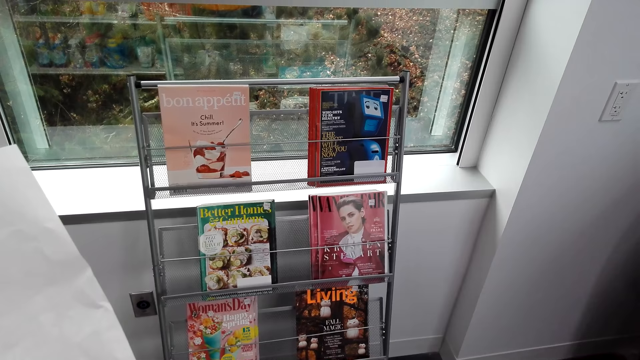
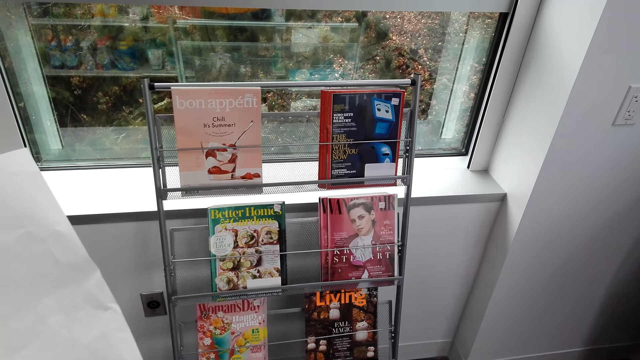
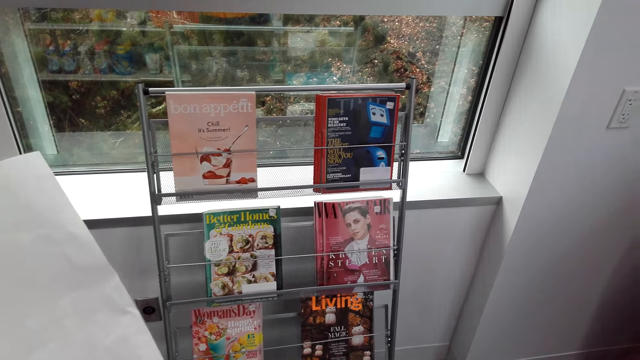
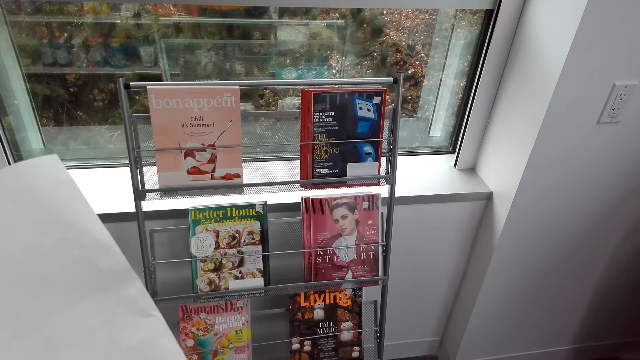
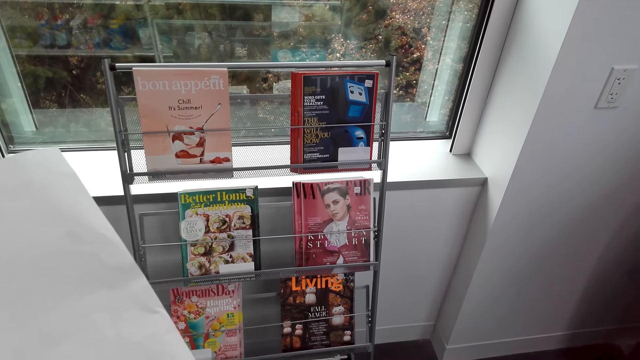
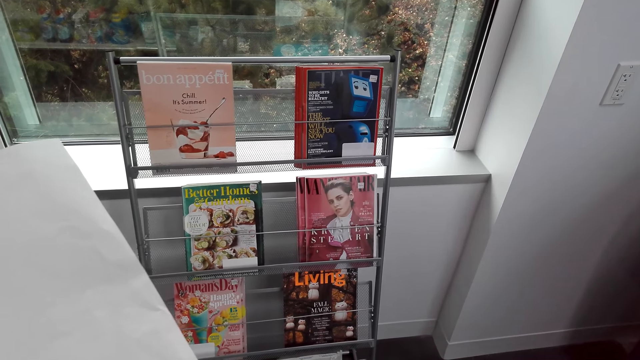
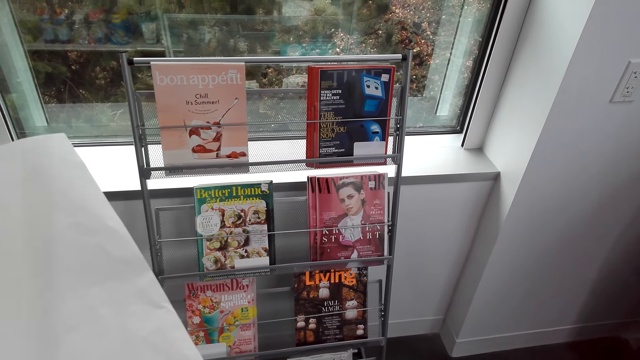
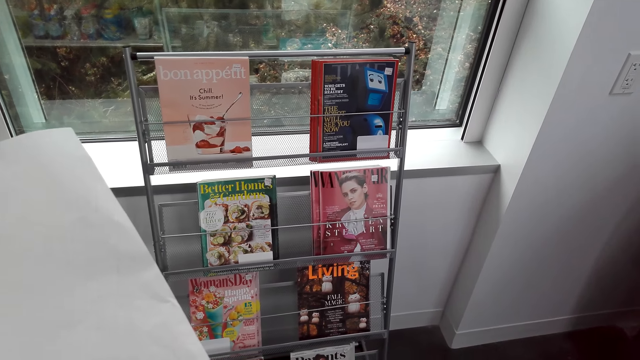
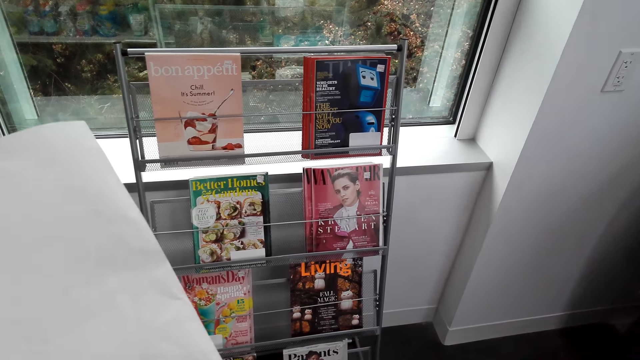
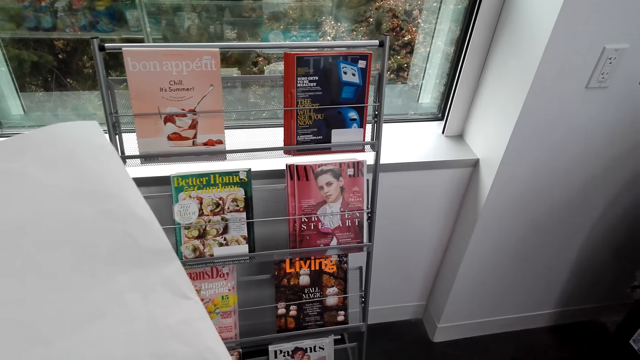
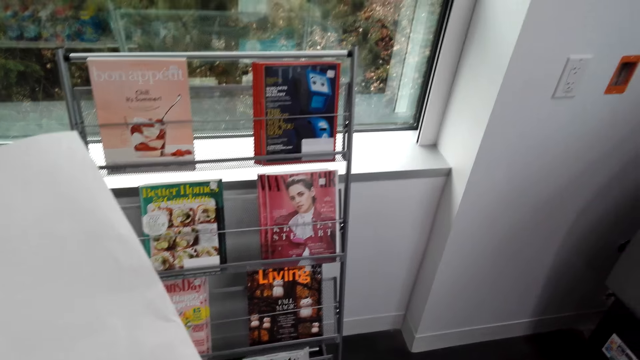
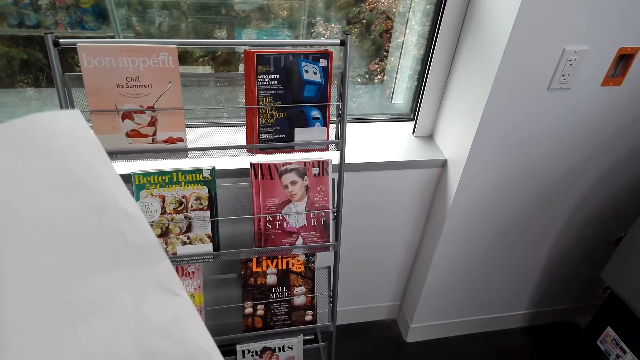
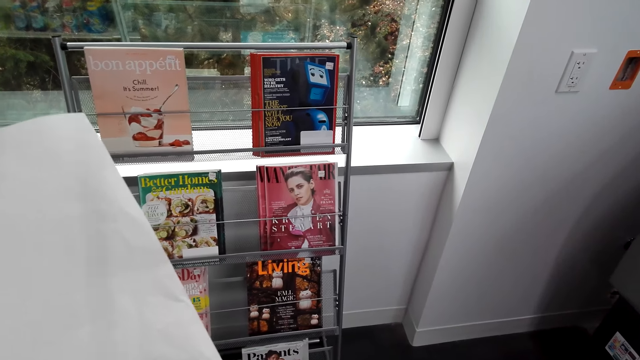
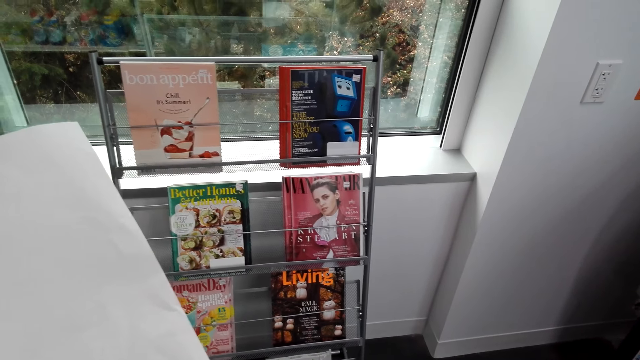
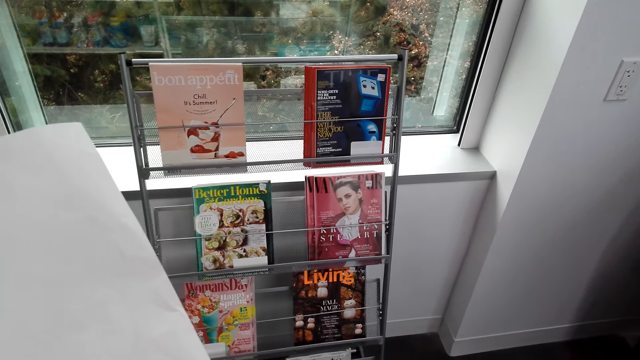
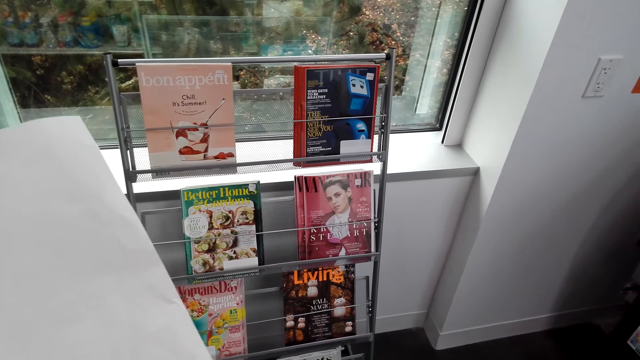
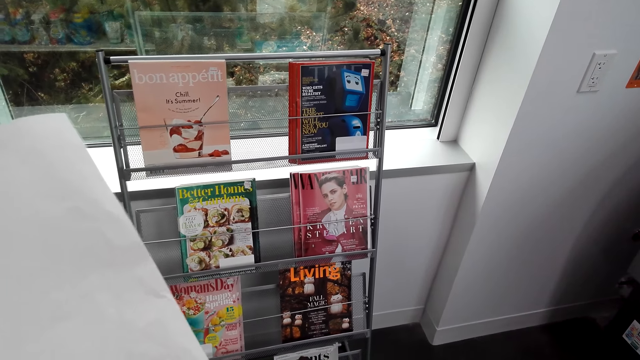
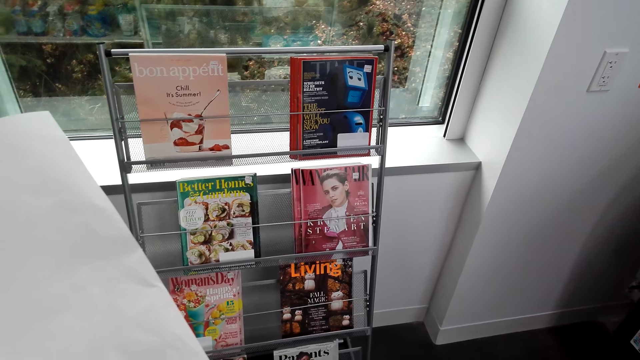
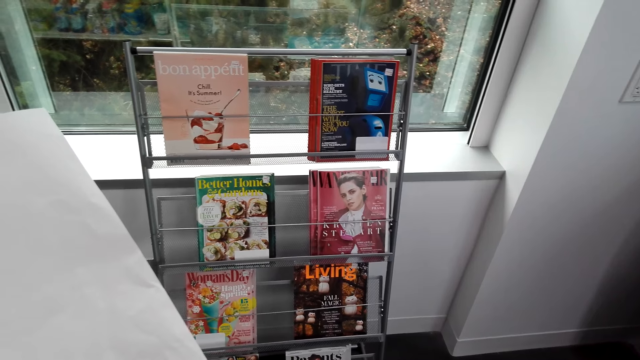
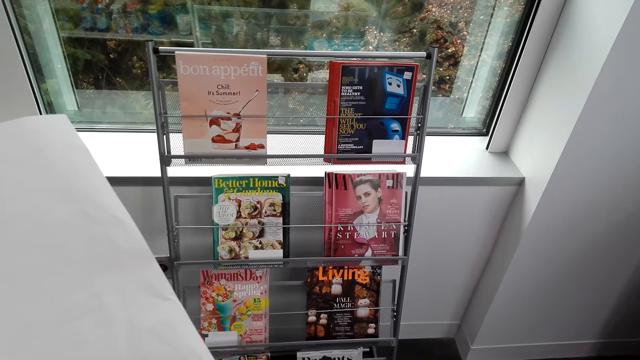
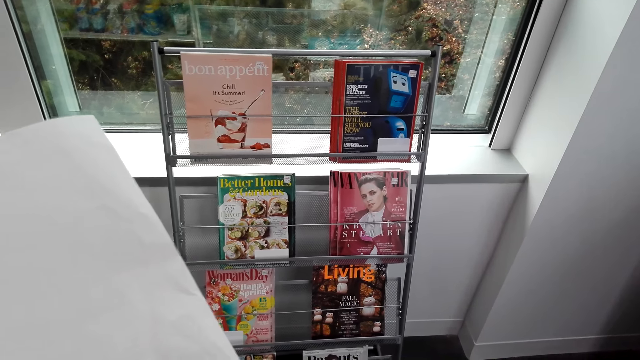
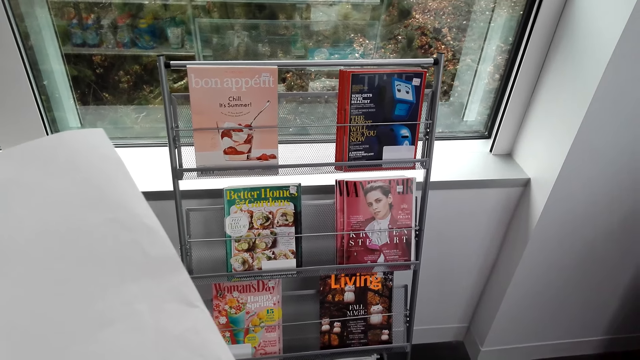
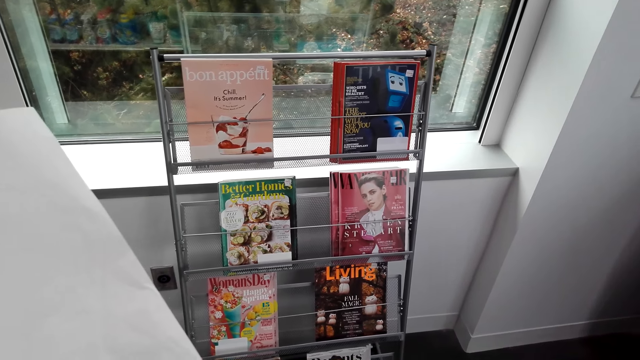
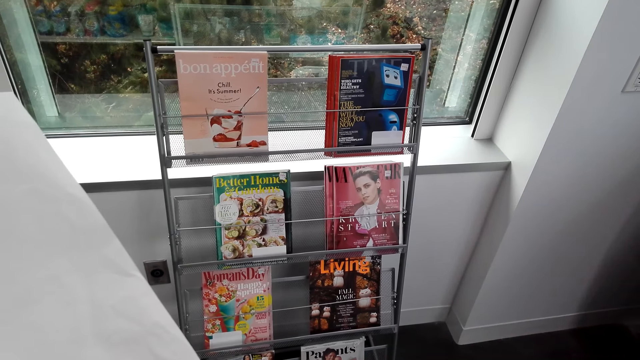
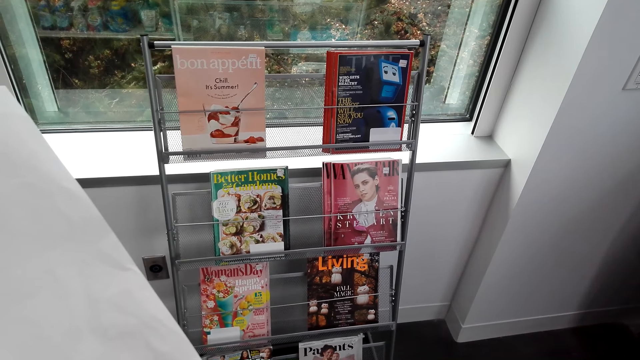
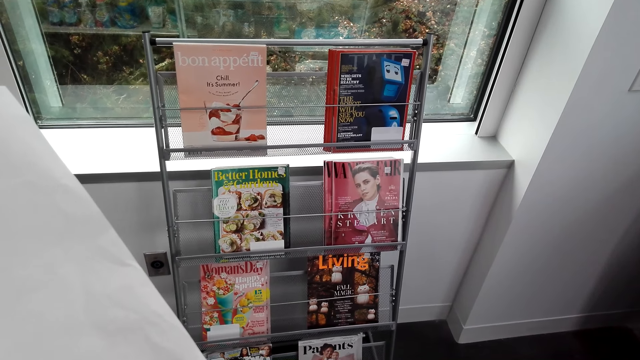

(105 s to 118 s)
The camera wearer holds the list. They stare at the magazines. They look around.

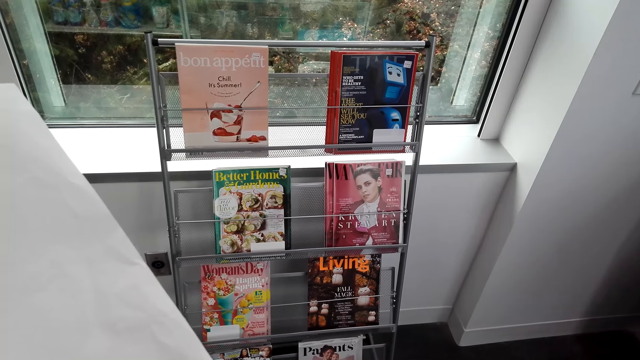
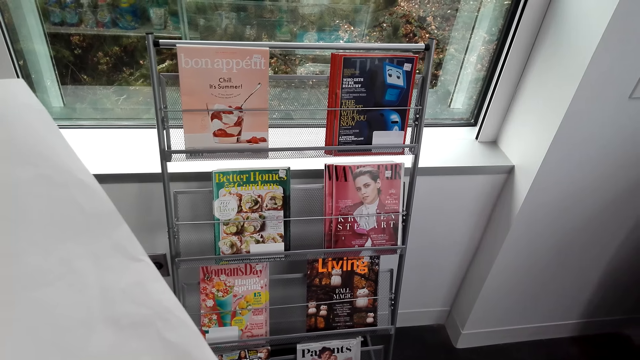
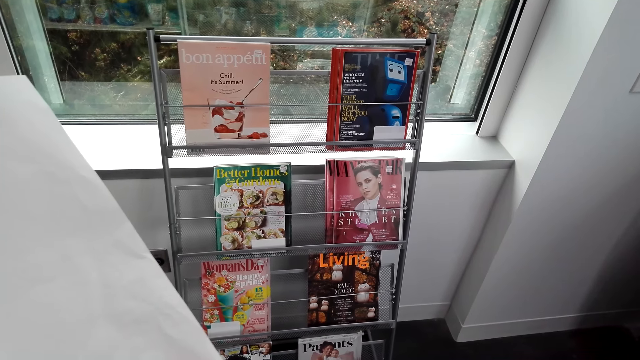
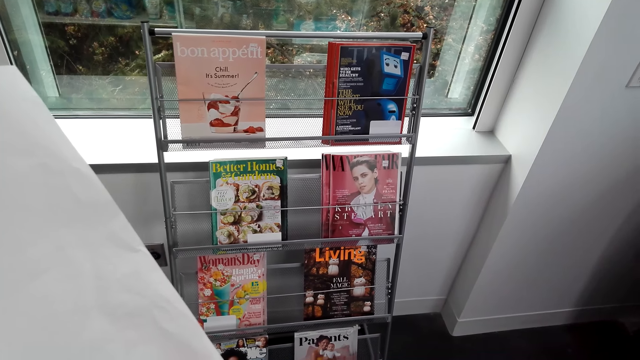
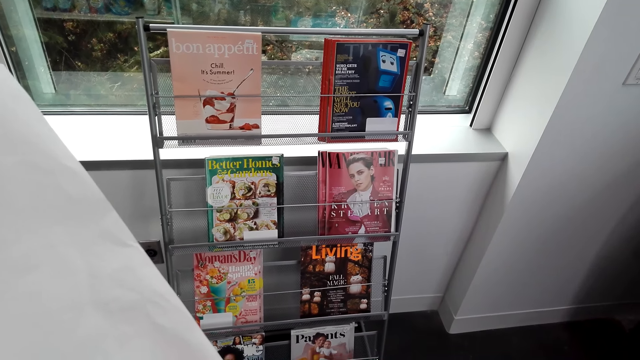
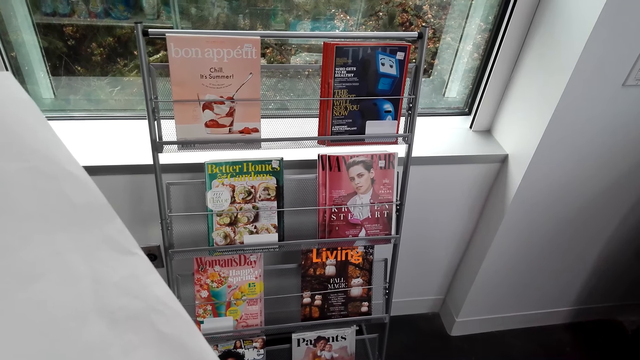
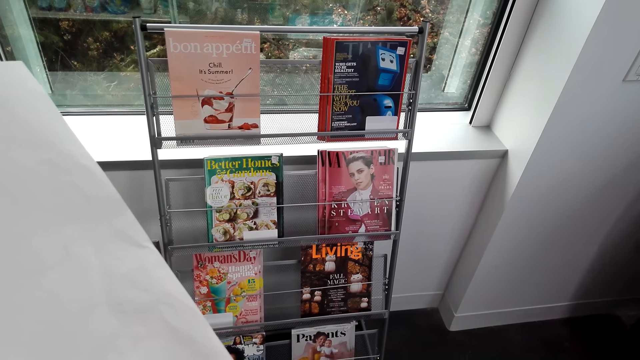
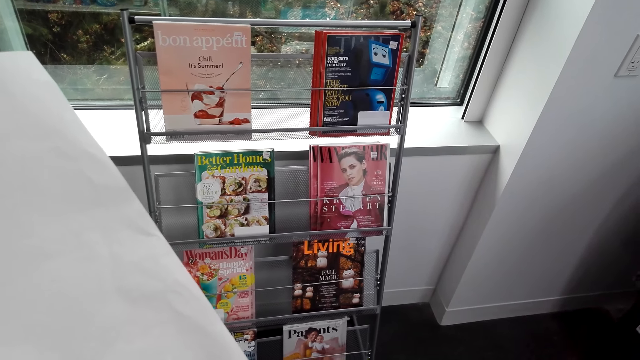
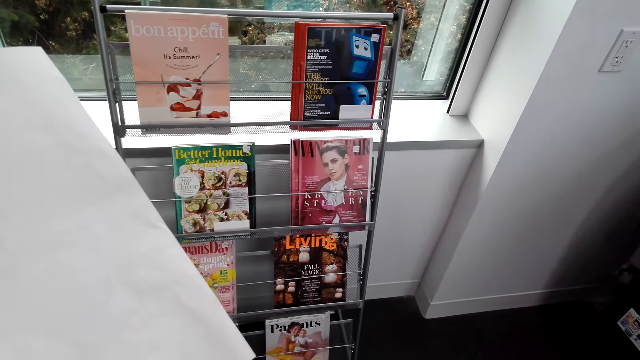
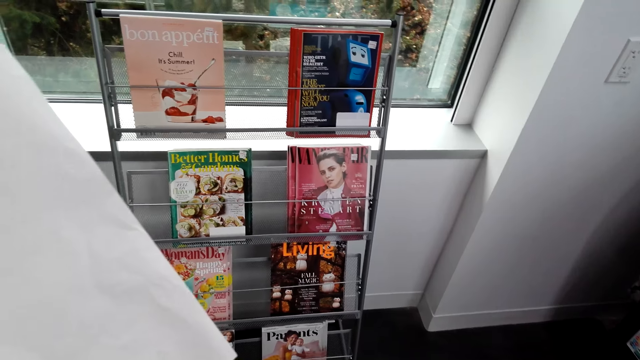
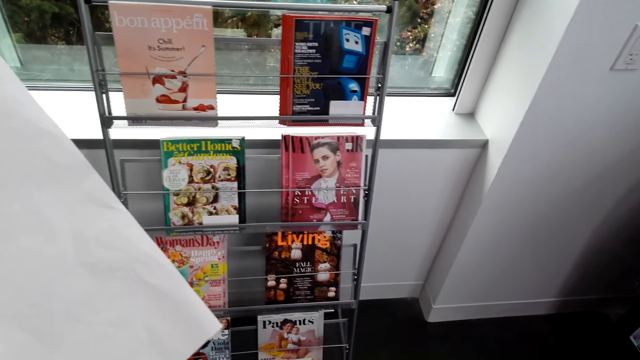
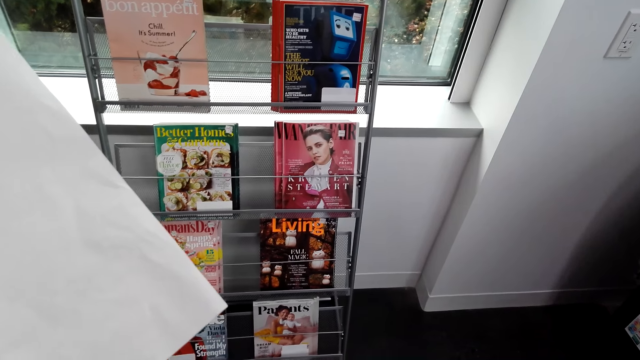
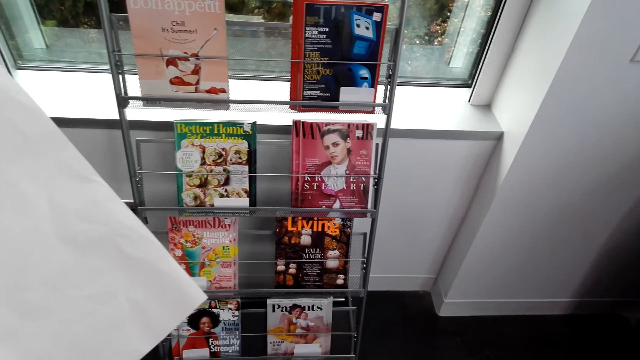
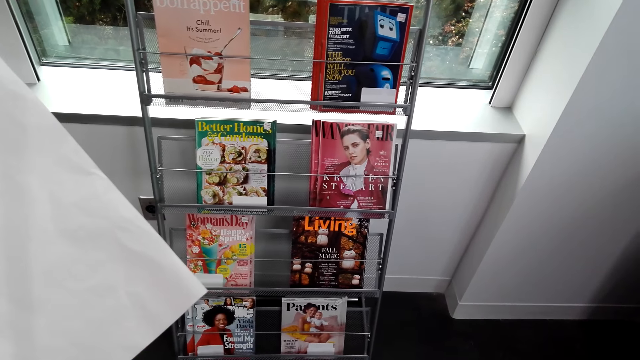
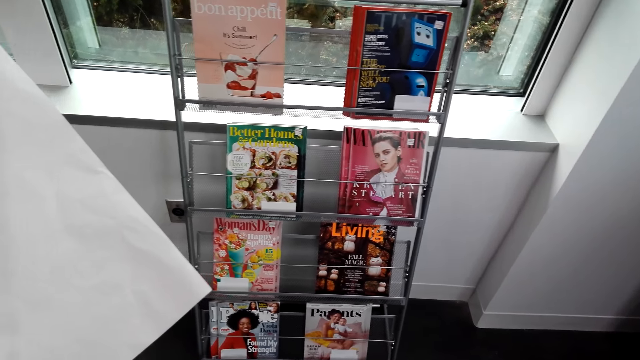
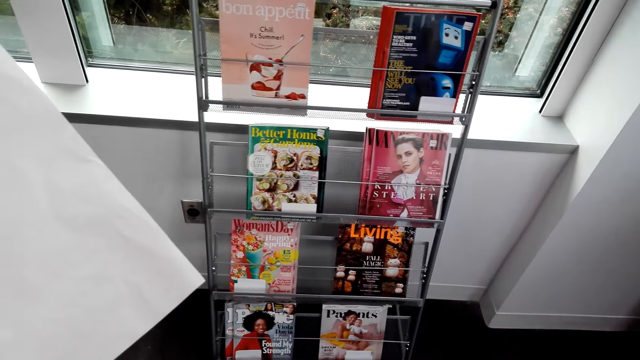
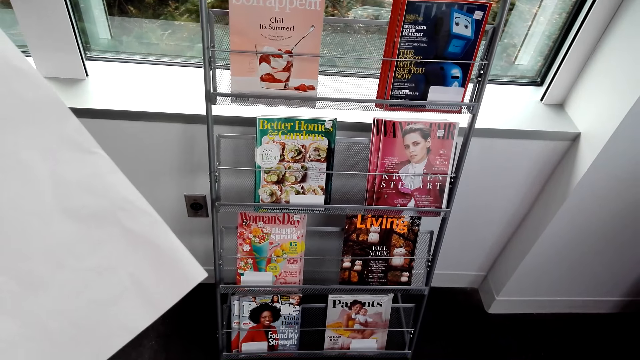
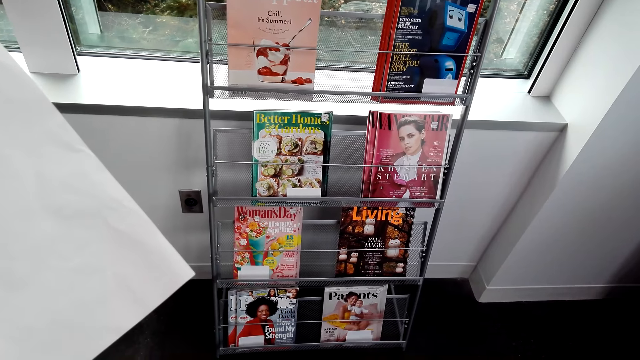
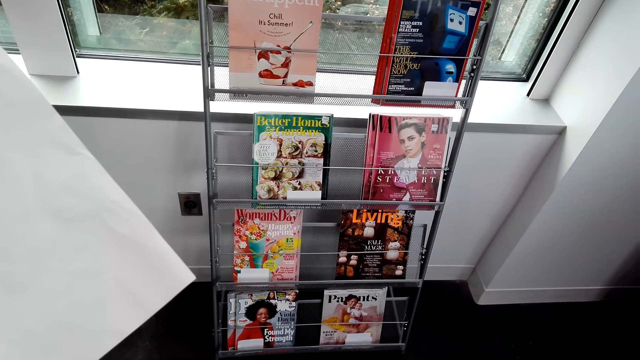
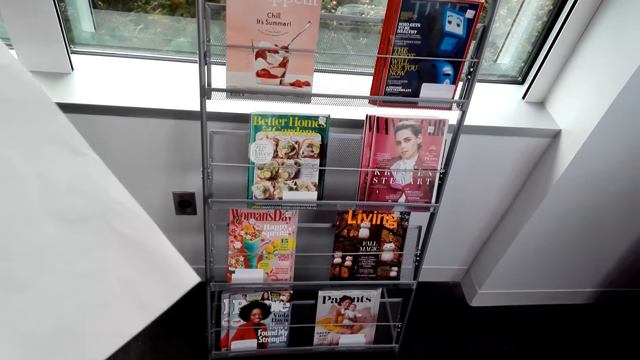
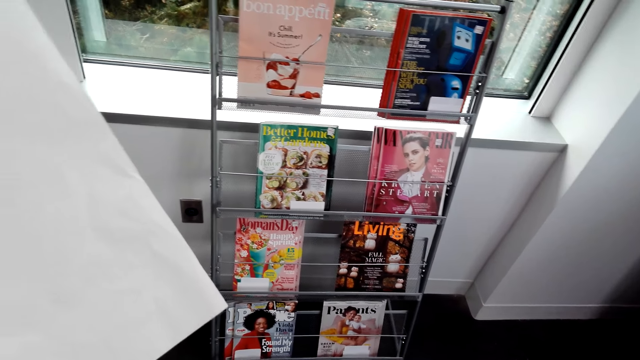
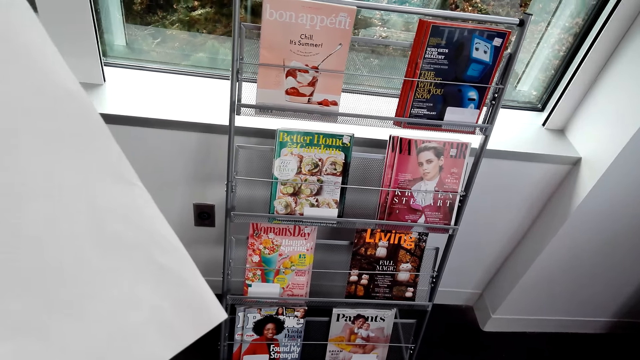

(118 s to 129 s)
The camera wearer stares at the magazines. They stare at the magazines again.
